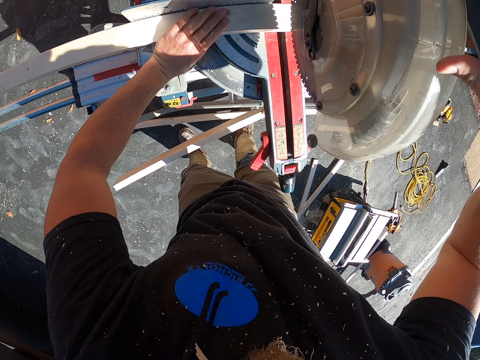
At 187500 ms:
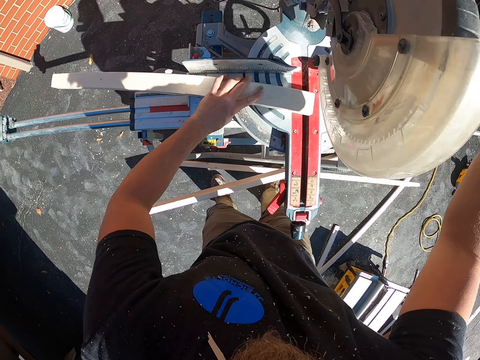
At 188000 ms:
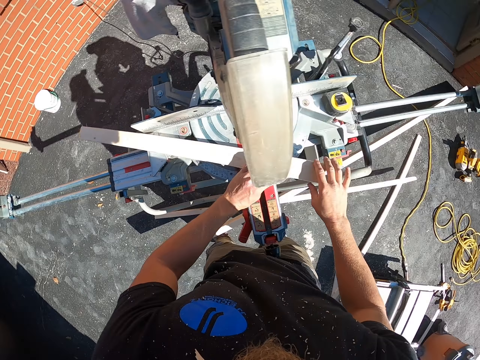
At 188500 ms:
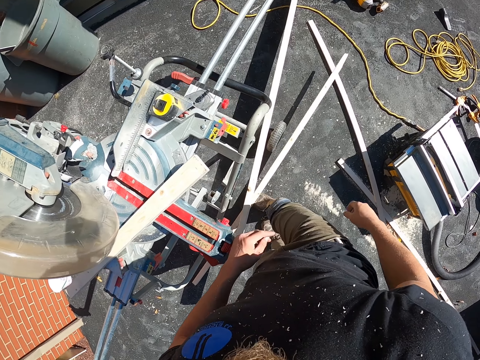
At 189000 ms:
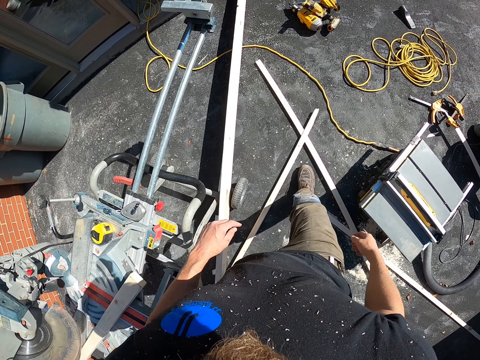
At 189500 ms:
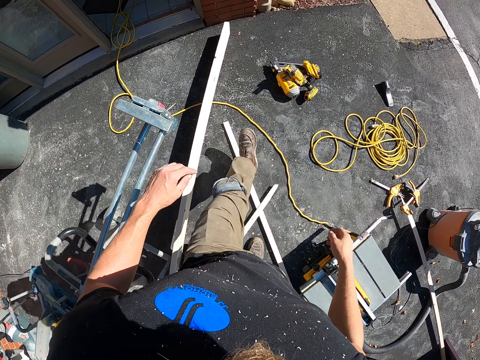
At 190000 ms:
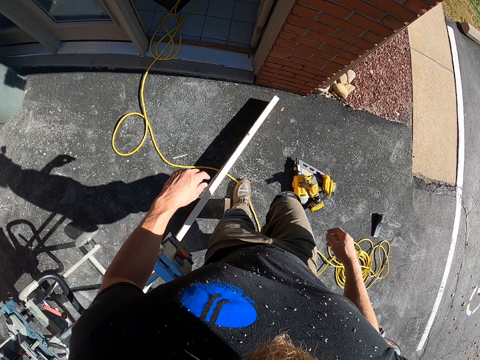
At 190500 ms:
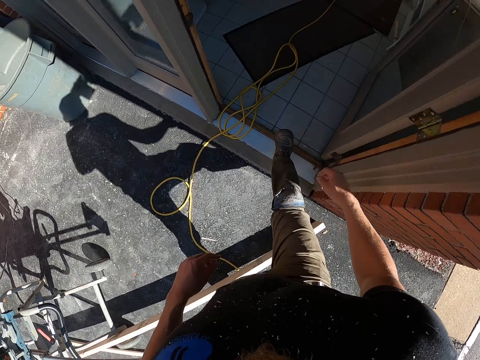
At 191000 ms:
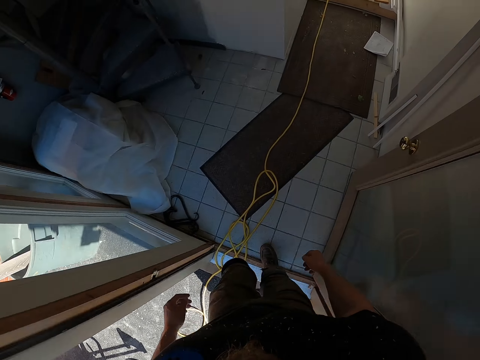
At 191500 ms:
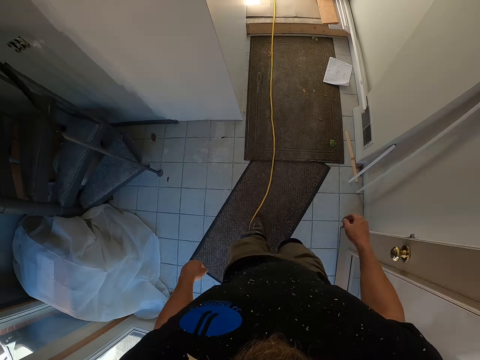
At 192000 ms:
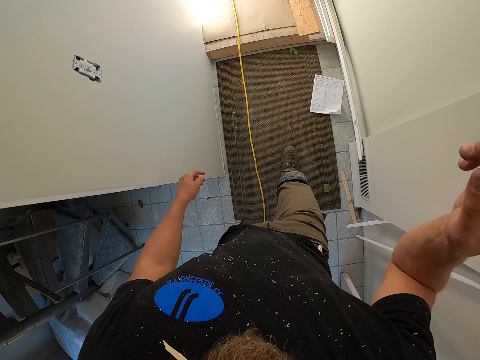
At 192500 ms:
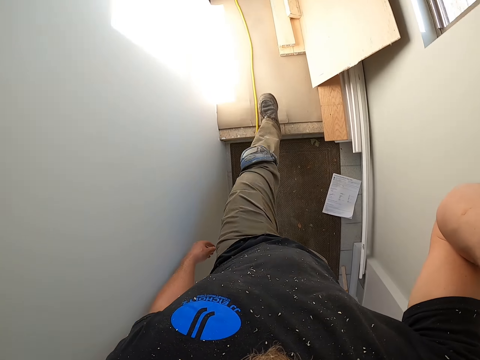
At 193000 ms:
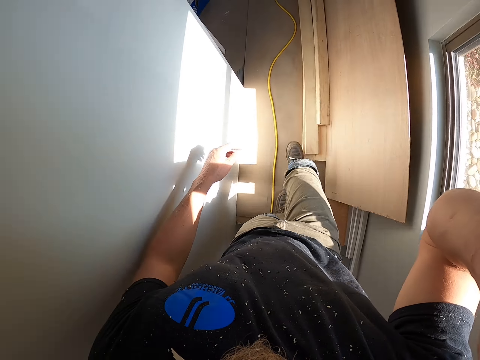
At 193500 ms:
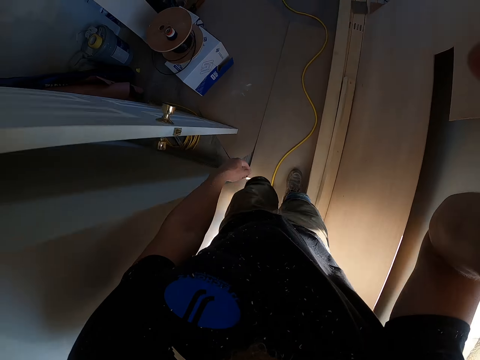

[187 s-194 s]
The camera wearer cuts the wood using the sawmill machine. He walks towards the room and walks into the house. He moves his right hand up.
